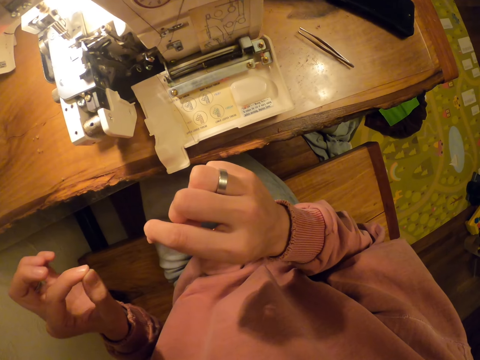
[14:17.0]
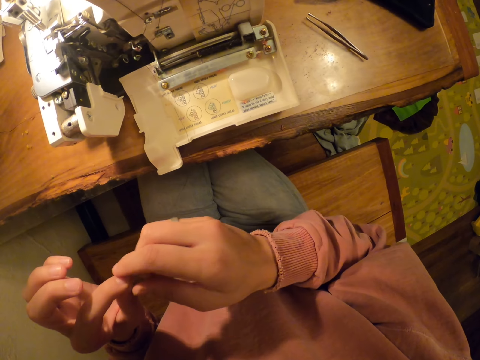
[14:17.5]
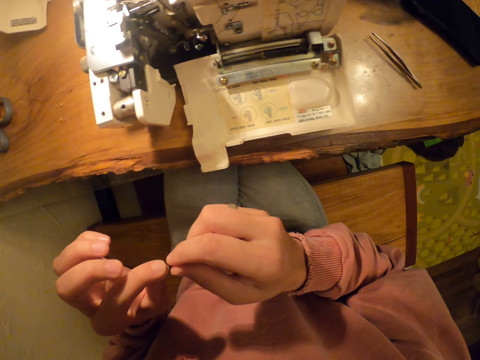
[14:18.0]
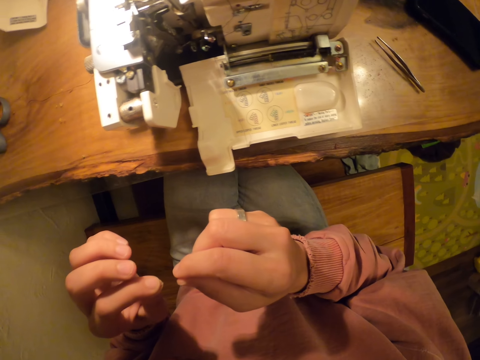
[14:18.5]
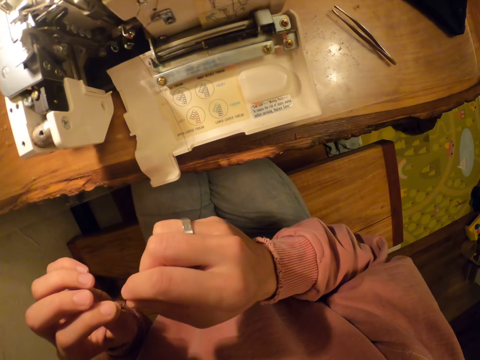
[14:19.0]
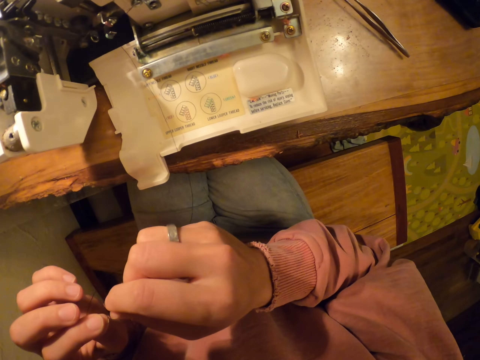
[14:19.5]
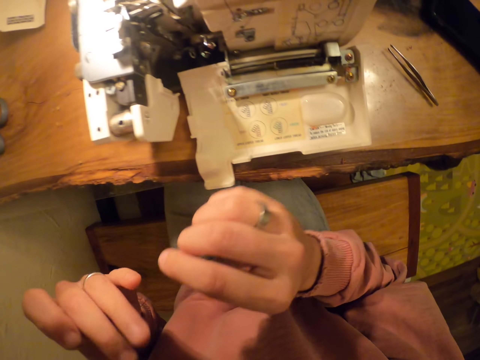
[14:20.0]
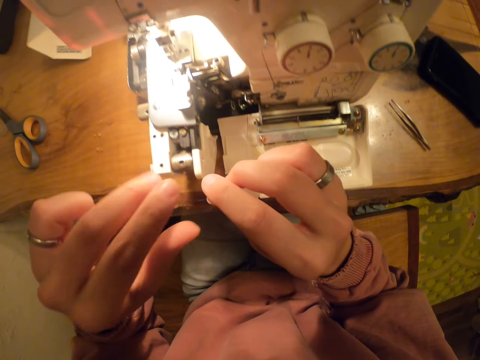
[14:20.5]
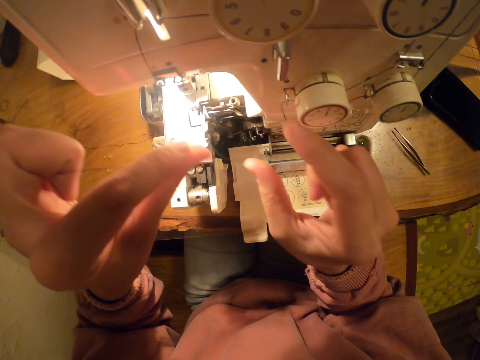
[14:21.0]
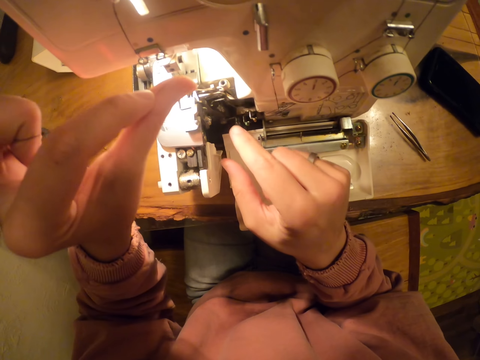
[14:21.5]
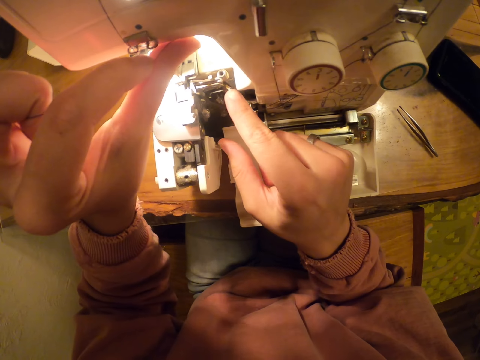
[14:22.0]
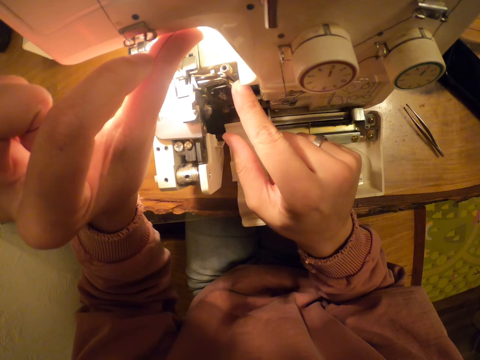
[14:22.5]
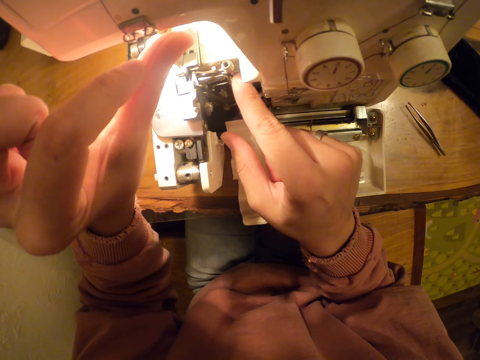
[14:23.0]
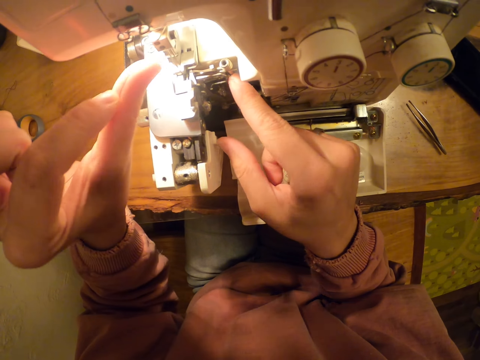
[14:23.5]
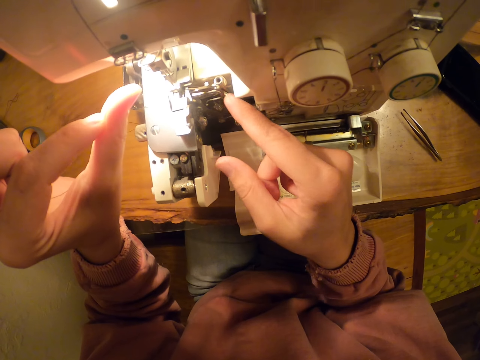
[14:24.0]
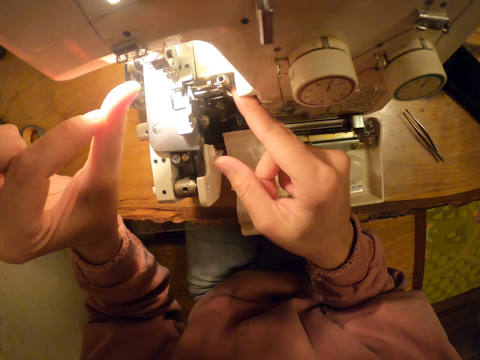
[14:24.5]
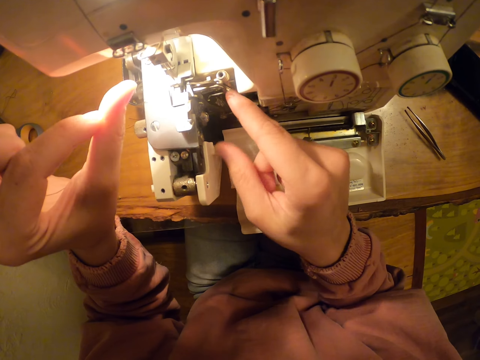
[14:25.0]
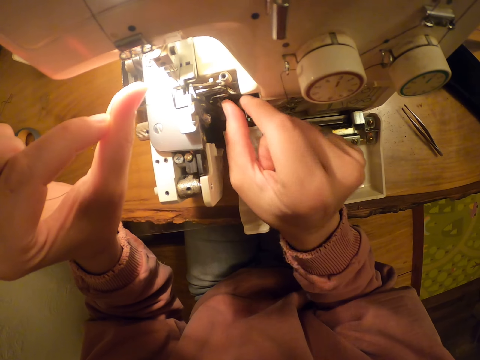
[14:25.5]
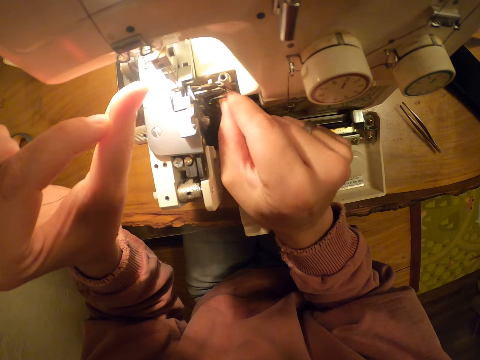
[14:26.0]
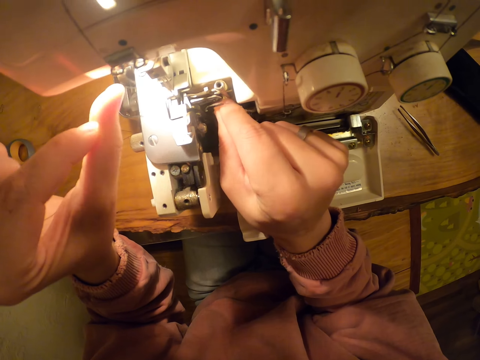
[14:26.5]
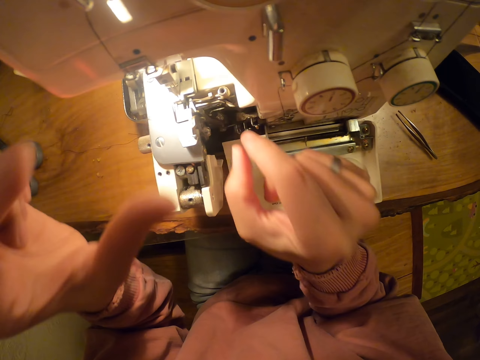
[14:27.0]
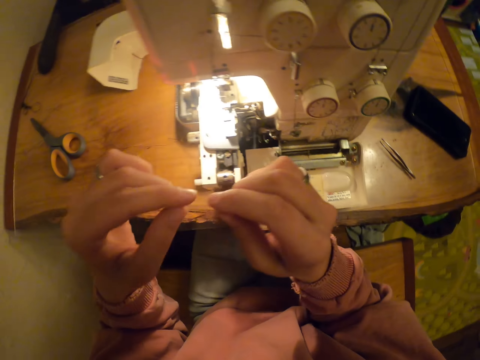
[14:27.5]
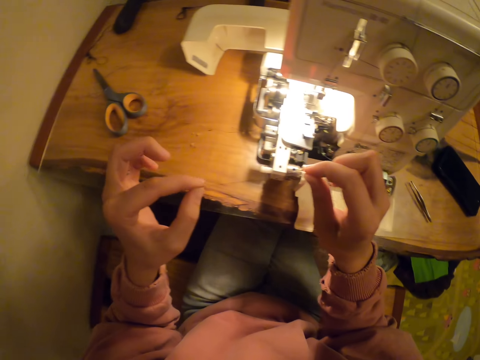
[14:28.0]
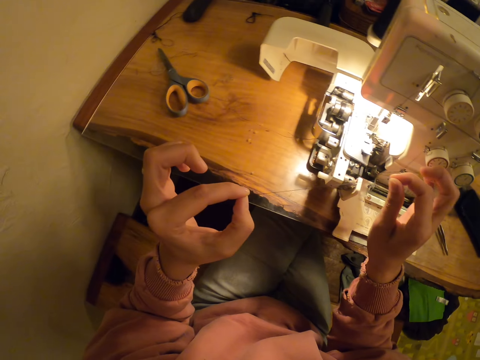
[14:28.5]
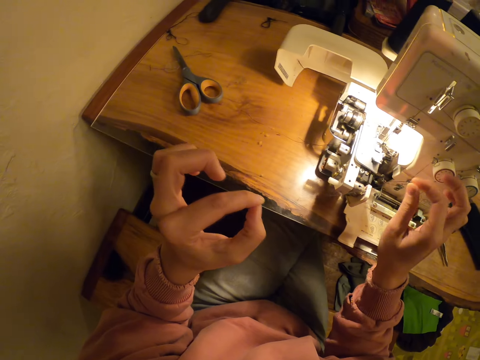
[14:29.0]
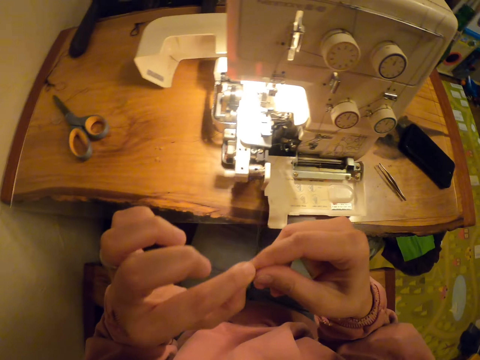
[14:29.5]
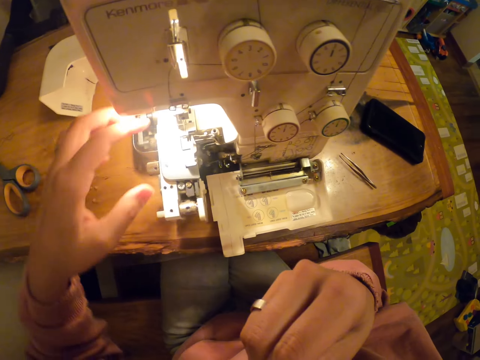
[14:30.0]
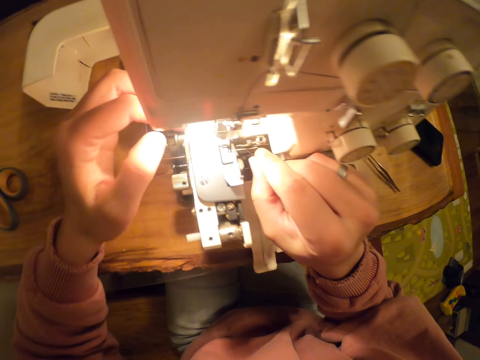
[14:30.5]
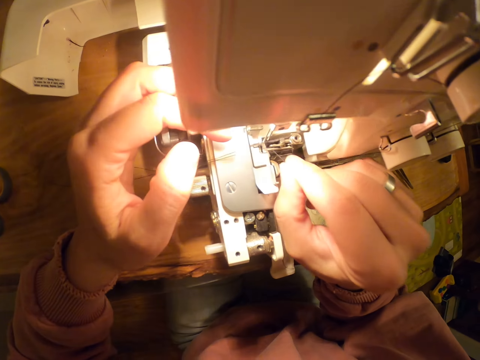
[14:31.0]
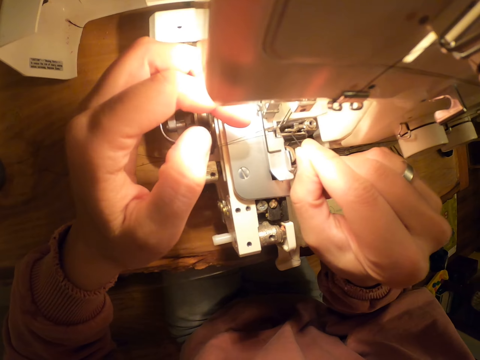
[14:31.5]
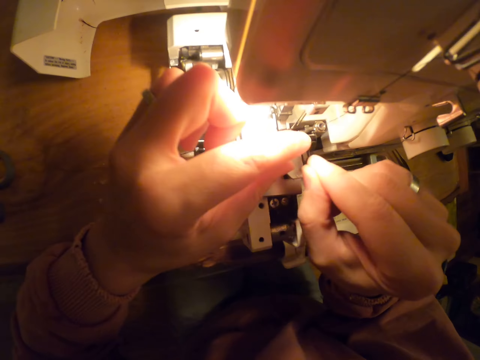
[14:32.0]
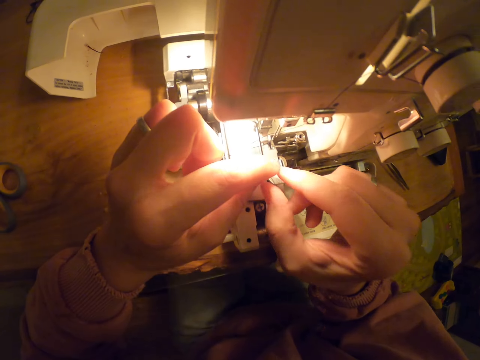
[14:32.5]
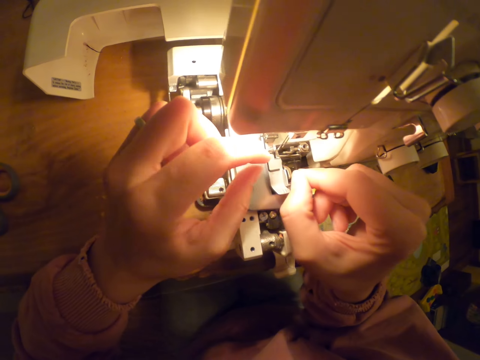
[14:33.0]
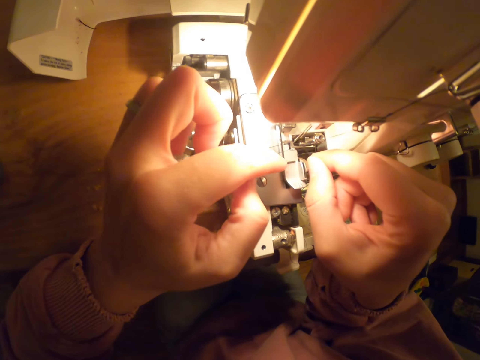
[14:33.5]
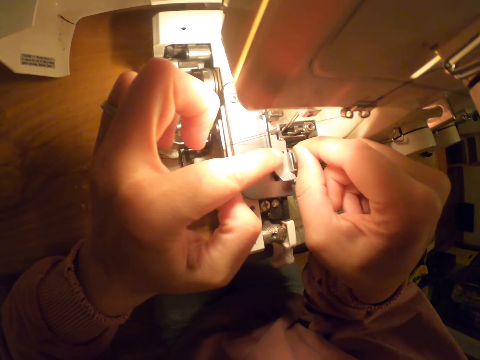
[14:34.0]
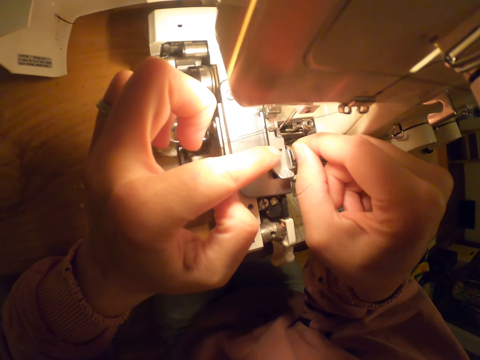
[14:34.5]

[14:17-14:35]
The camera wearer puts the thread through the needle bar. They hold the thread. They bite the thread. They put the thread through the needle bar.

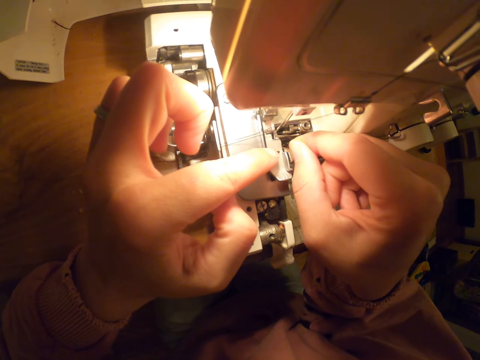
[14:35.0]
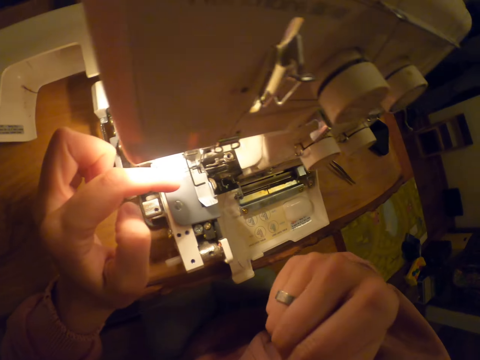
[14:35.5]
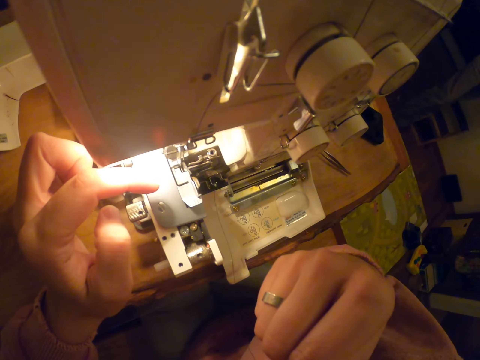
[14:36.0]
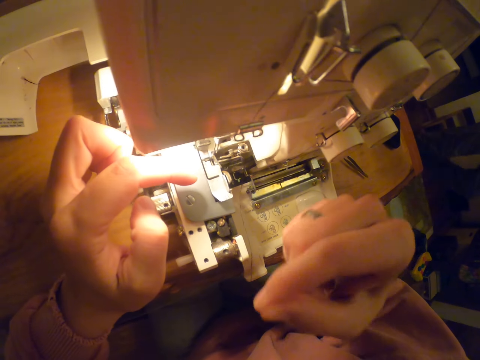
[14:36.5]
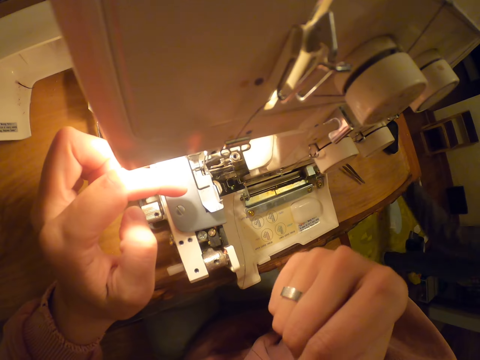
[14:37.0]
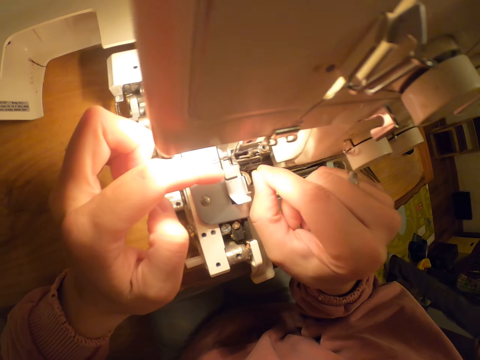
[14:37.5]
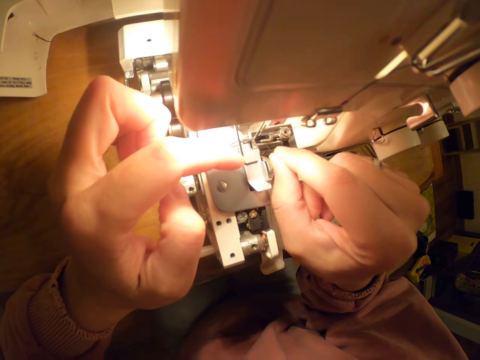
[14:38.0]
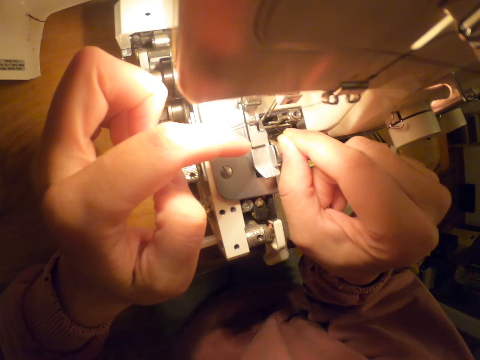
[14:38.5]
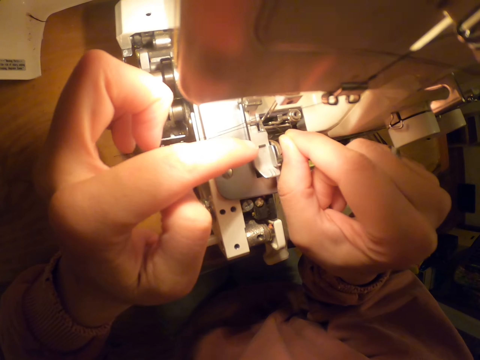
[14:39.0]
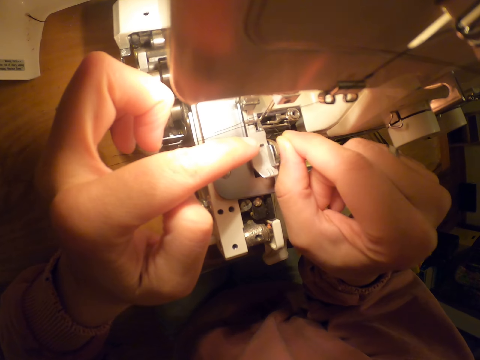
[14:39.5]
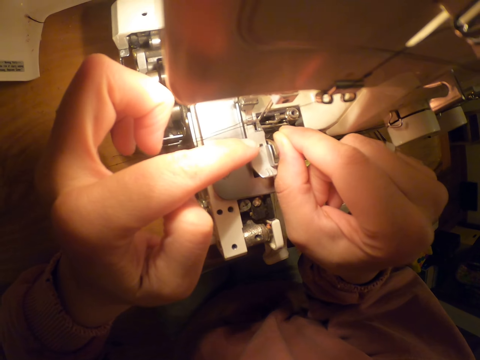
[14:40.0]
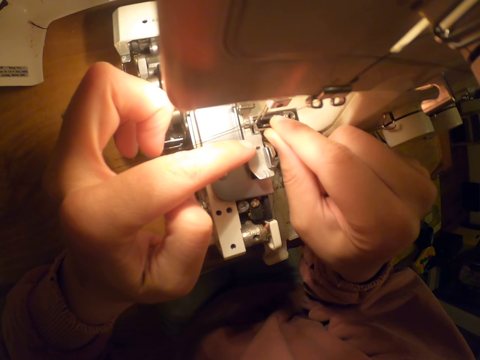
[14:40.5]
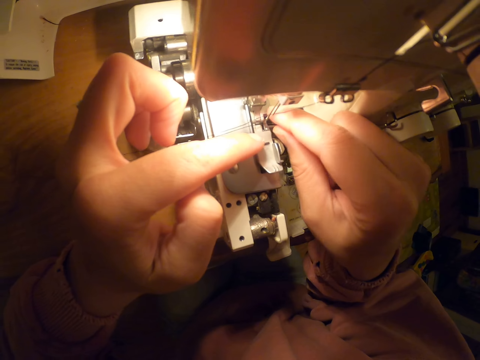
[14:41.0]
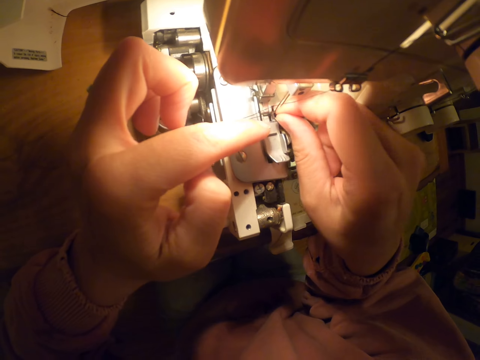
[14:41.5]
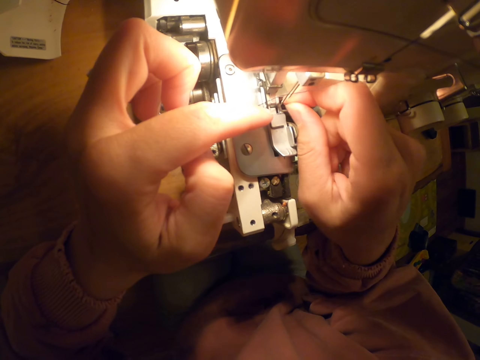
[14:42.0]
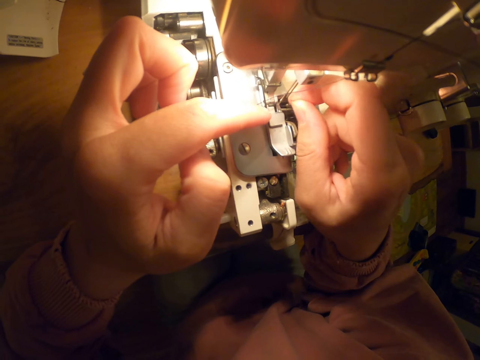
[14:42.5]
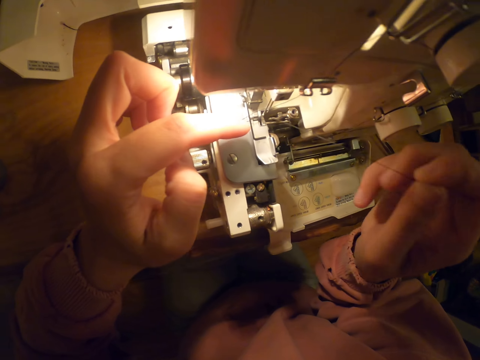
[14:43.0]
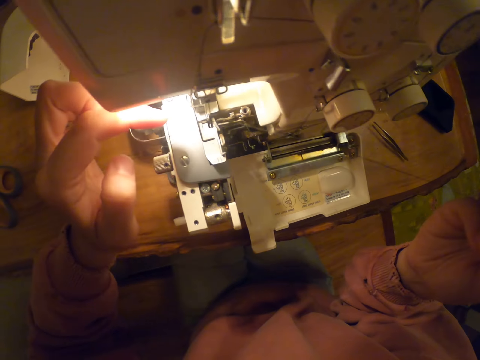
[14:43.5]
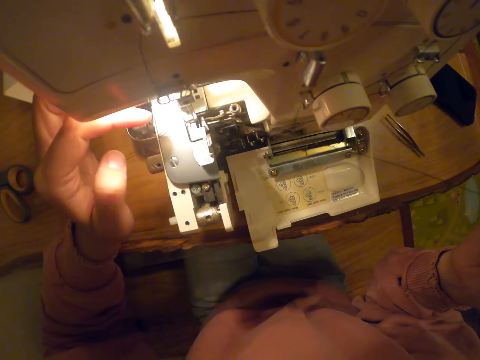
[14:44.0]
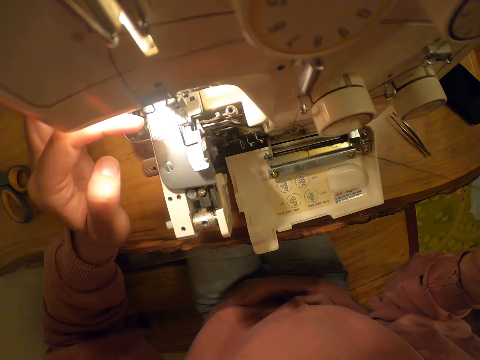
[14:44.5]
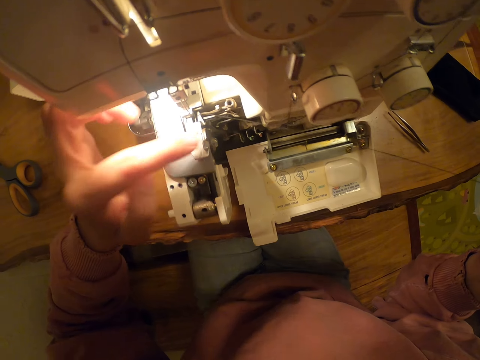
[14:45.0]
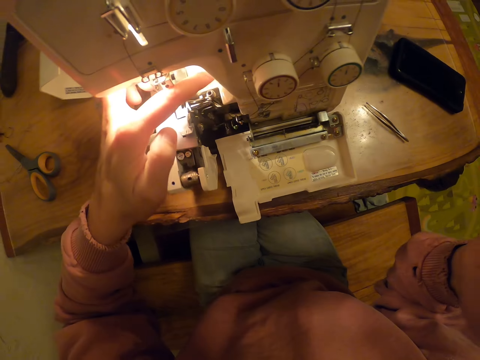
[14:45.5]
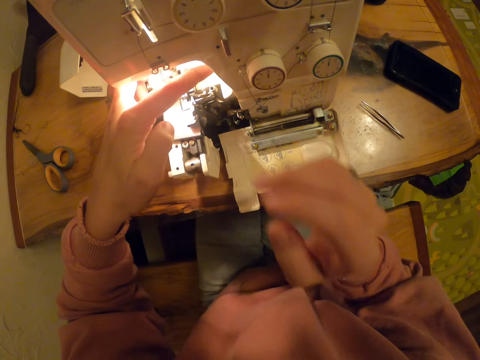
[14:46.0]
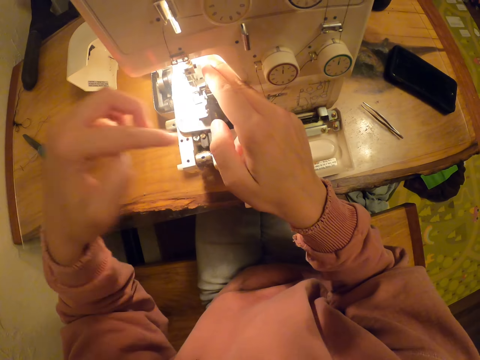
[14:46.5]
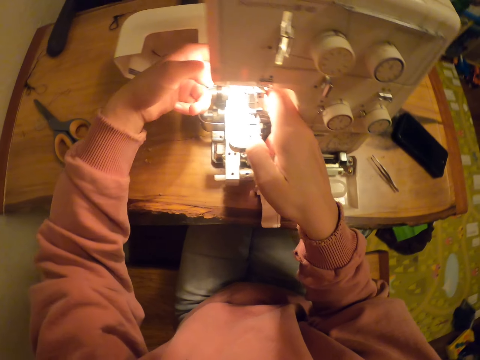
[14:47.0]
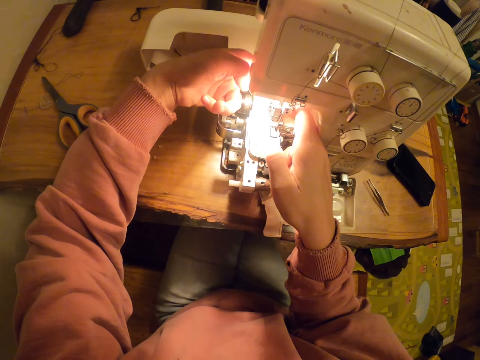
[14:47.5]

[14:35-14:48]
The camera wearer bites the thread. They put the thread through the needle bar. They pull the thread. They adjust the throat plate.
